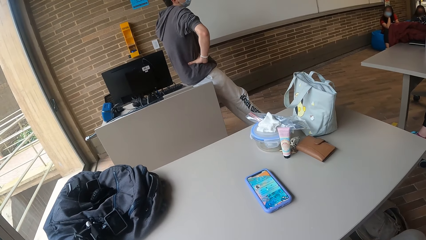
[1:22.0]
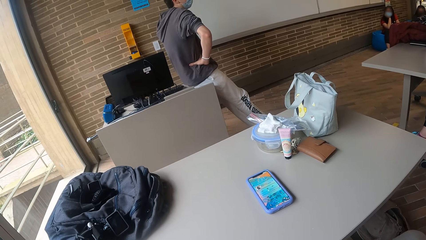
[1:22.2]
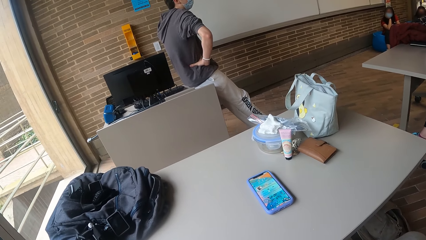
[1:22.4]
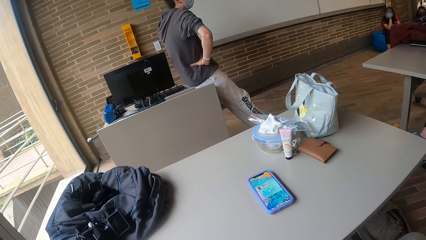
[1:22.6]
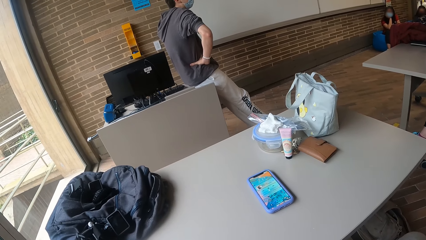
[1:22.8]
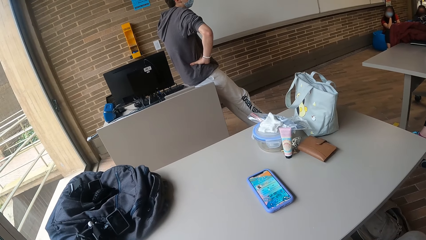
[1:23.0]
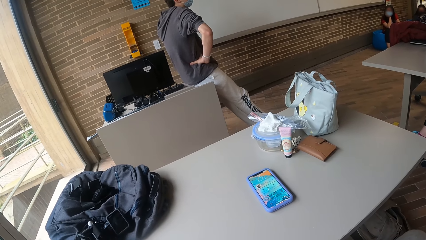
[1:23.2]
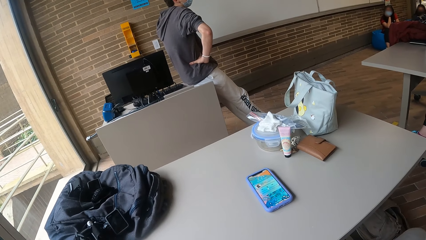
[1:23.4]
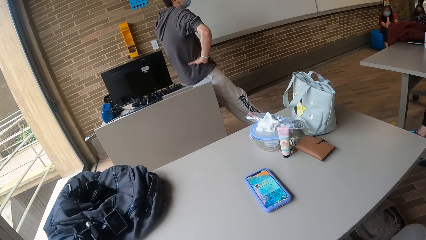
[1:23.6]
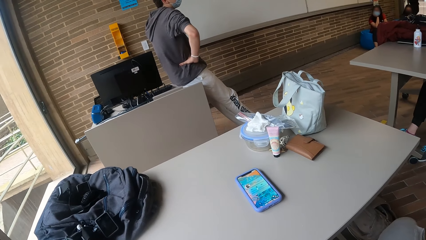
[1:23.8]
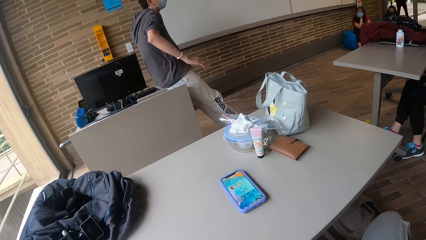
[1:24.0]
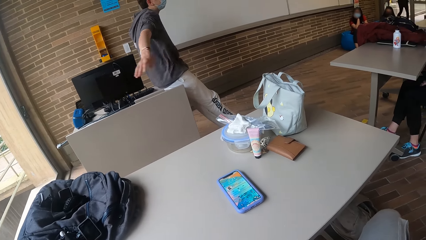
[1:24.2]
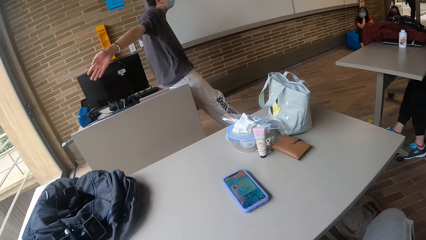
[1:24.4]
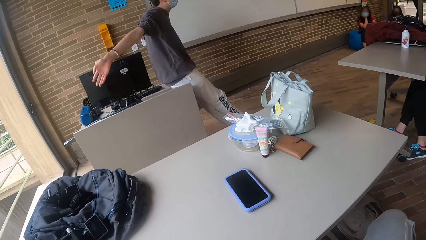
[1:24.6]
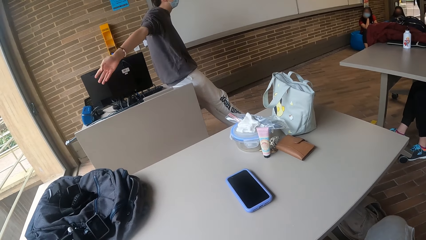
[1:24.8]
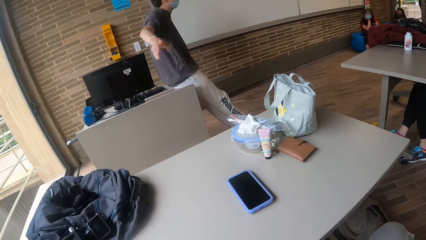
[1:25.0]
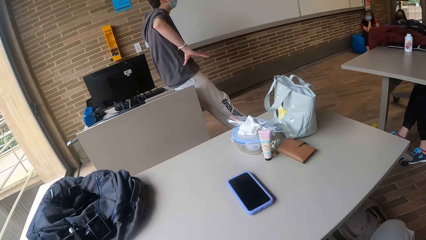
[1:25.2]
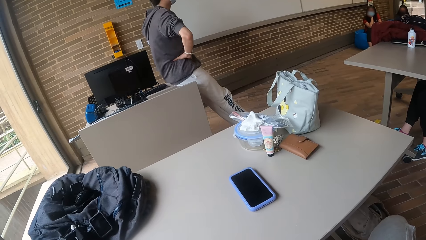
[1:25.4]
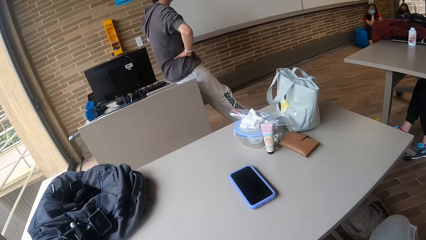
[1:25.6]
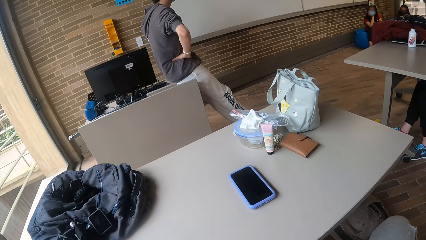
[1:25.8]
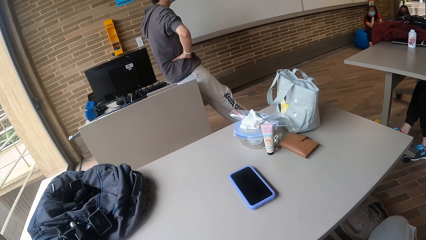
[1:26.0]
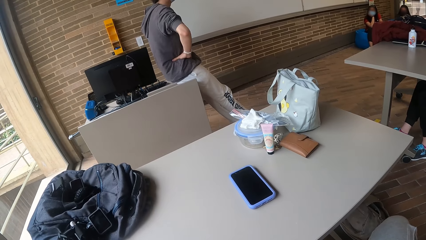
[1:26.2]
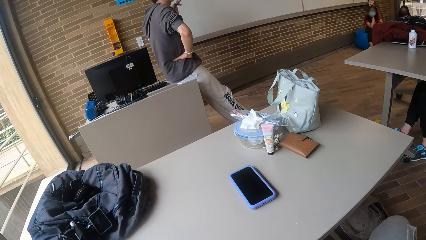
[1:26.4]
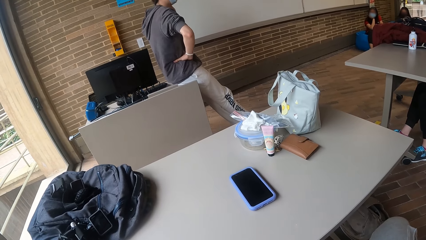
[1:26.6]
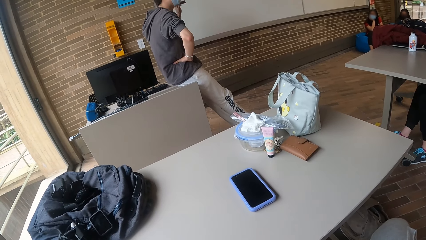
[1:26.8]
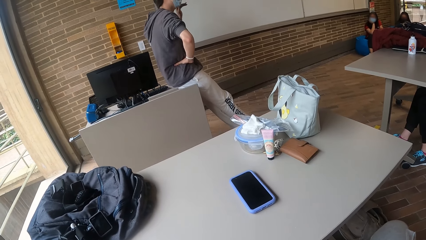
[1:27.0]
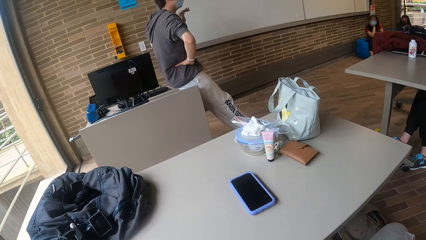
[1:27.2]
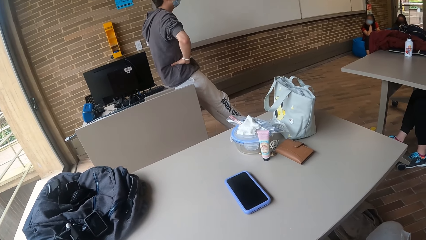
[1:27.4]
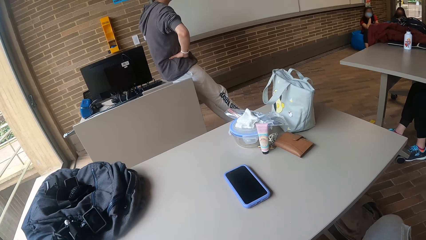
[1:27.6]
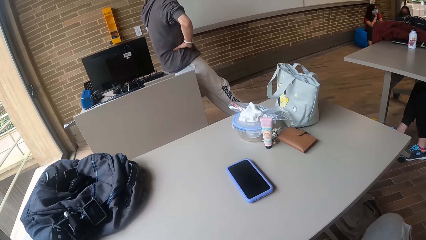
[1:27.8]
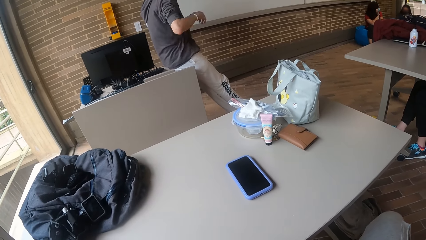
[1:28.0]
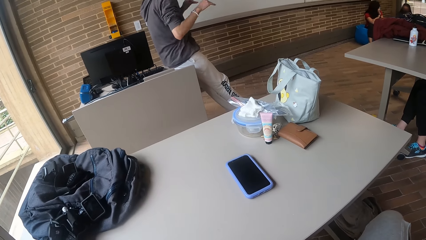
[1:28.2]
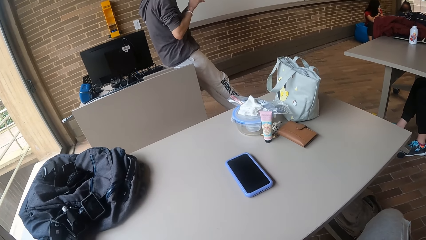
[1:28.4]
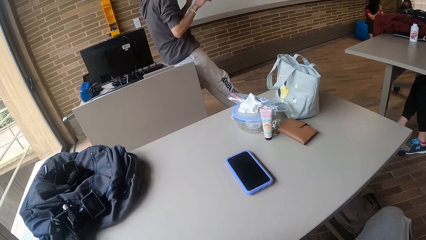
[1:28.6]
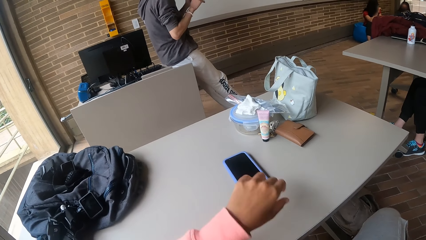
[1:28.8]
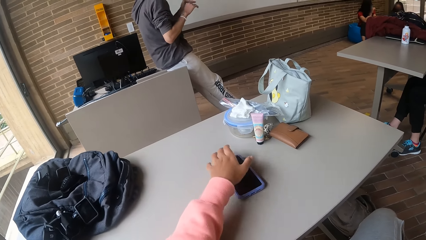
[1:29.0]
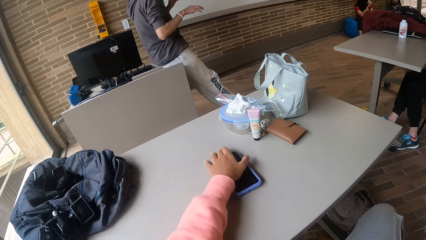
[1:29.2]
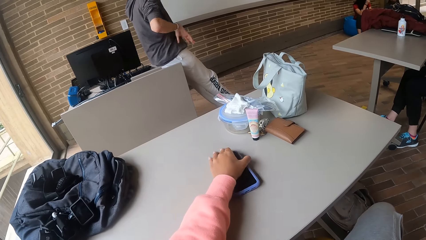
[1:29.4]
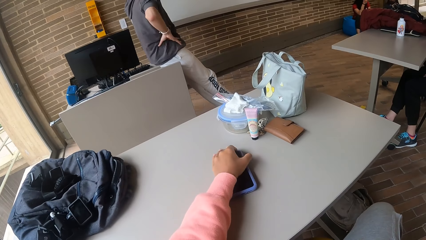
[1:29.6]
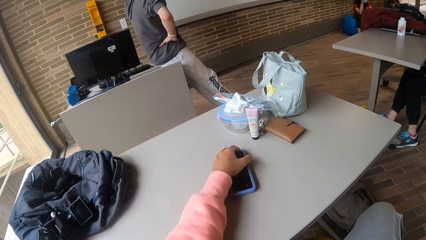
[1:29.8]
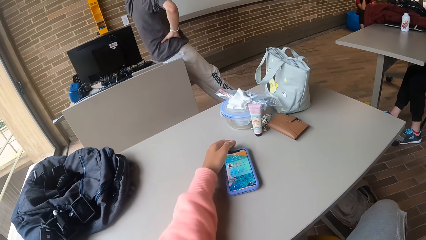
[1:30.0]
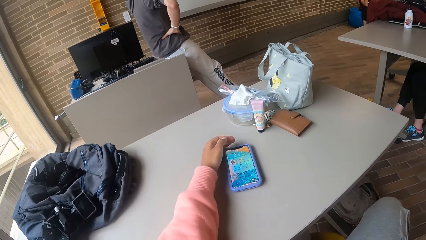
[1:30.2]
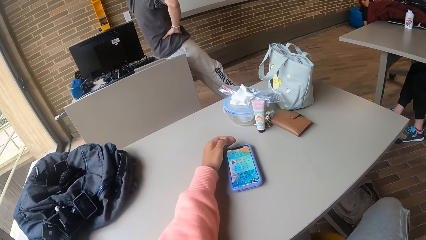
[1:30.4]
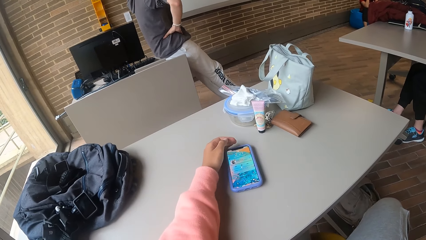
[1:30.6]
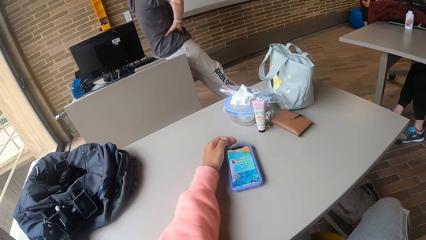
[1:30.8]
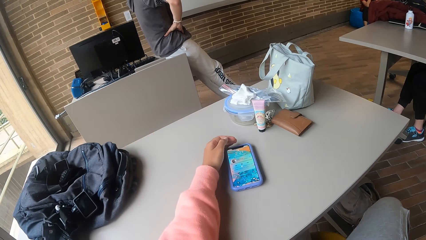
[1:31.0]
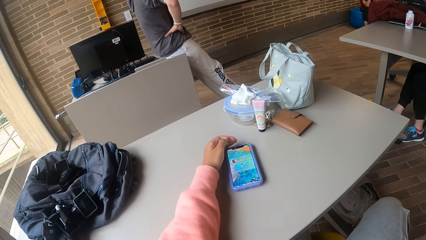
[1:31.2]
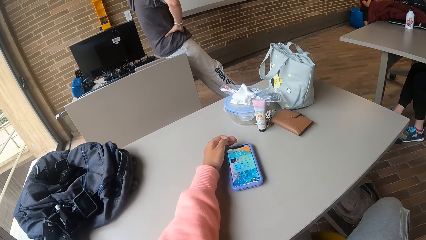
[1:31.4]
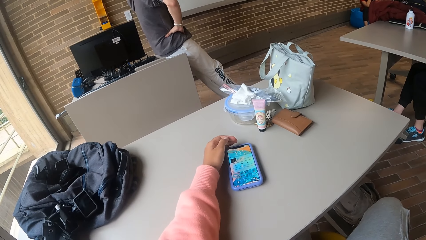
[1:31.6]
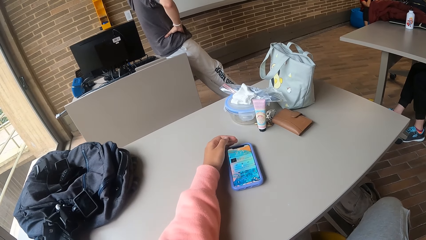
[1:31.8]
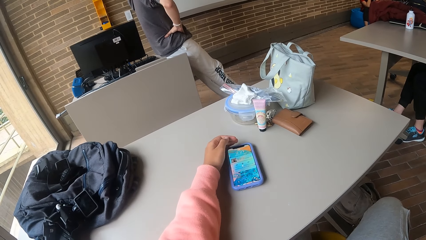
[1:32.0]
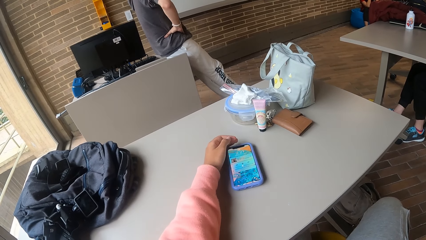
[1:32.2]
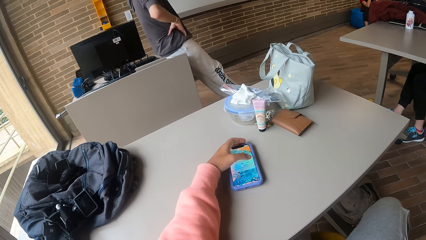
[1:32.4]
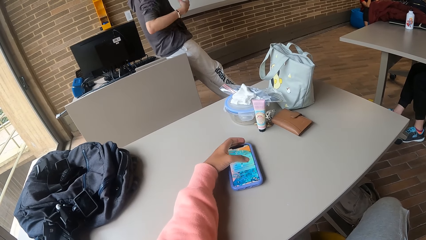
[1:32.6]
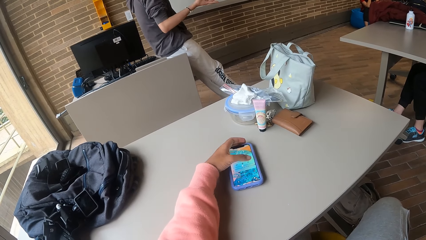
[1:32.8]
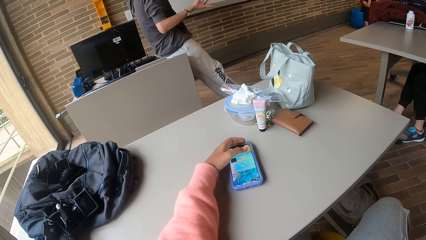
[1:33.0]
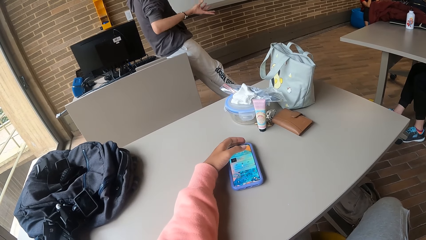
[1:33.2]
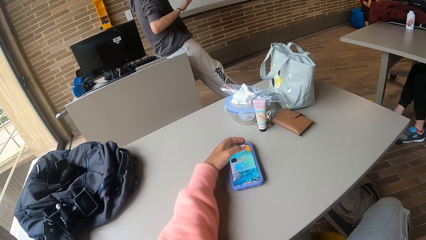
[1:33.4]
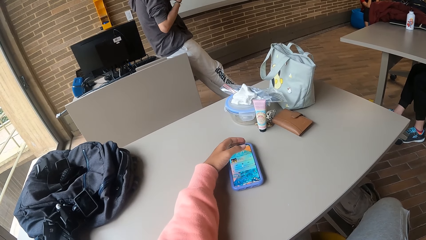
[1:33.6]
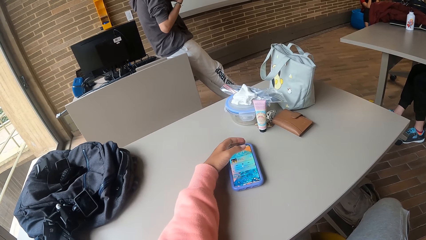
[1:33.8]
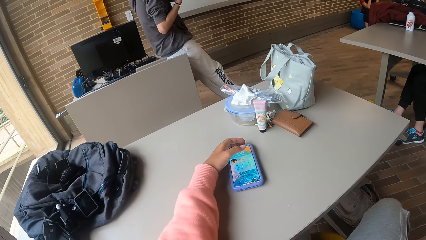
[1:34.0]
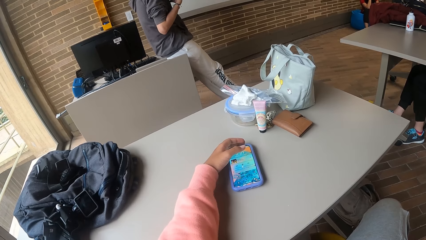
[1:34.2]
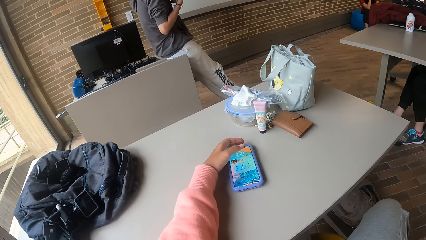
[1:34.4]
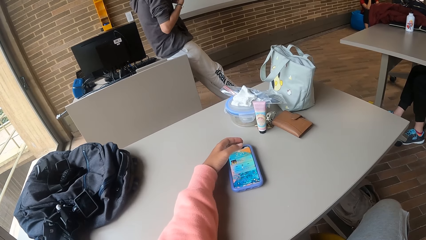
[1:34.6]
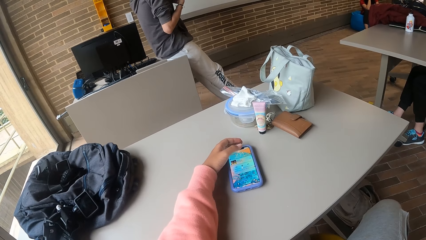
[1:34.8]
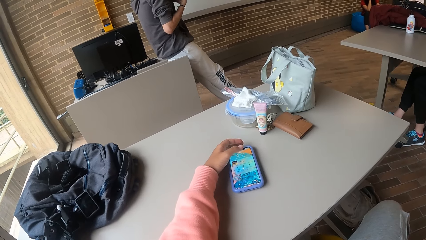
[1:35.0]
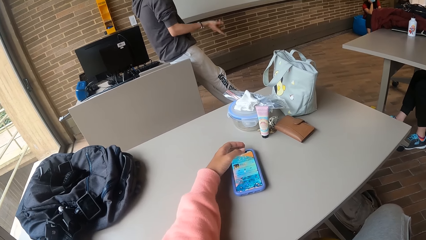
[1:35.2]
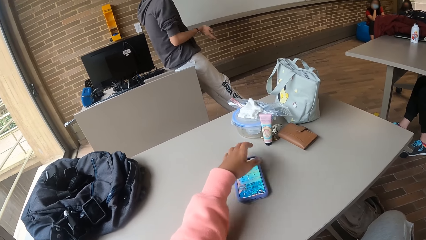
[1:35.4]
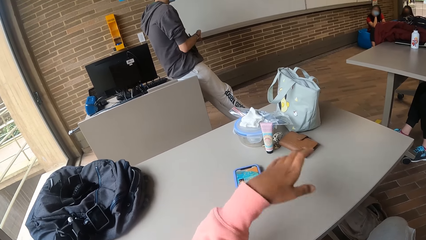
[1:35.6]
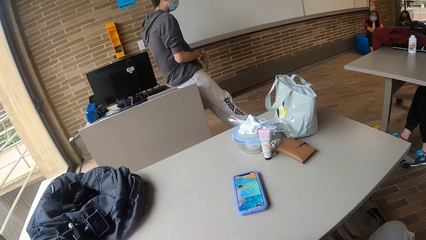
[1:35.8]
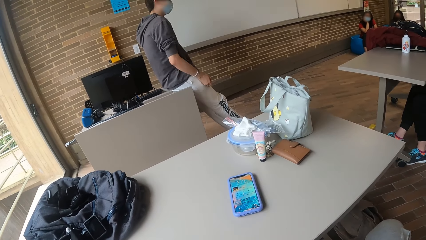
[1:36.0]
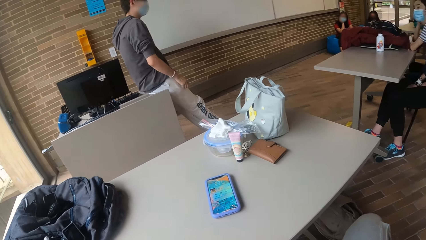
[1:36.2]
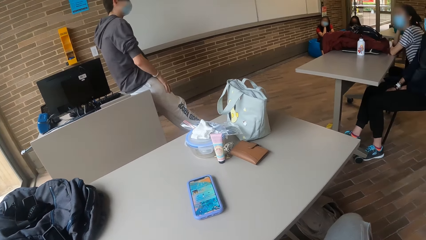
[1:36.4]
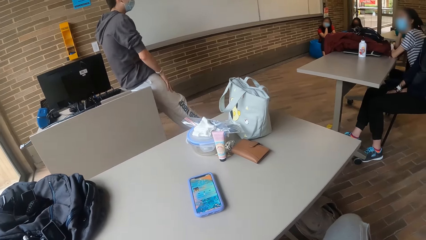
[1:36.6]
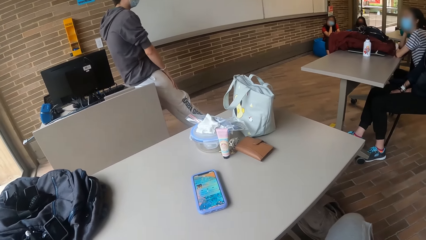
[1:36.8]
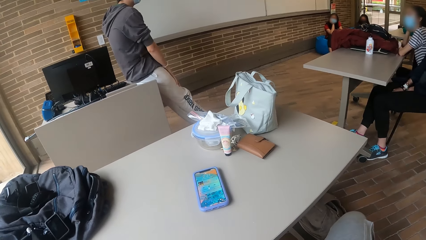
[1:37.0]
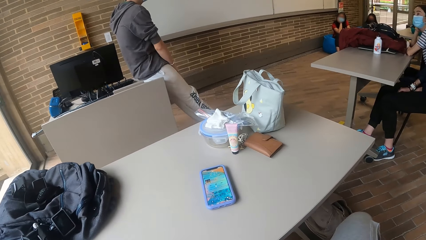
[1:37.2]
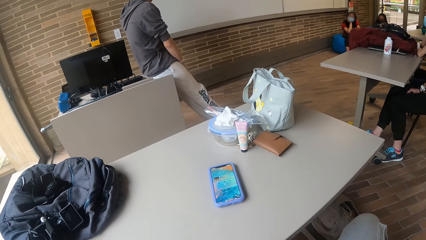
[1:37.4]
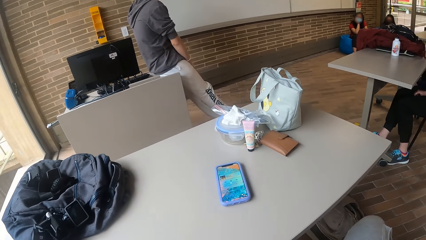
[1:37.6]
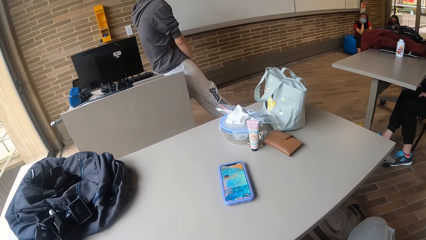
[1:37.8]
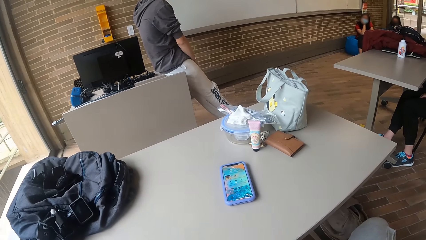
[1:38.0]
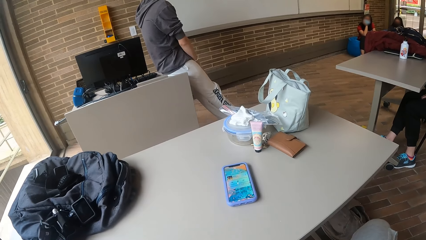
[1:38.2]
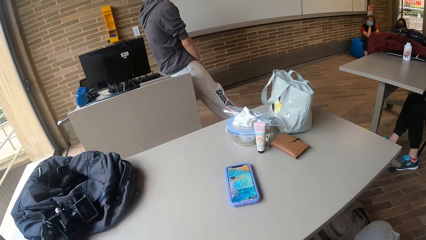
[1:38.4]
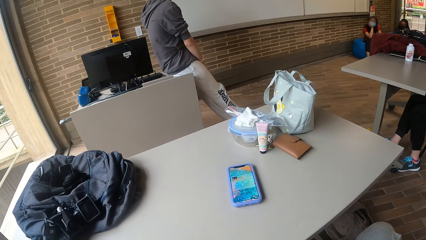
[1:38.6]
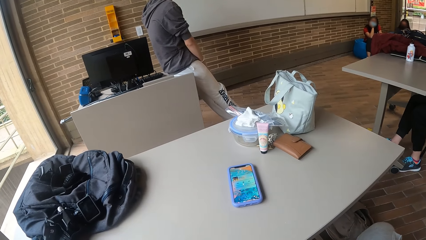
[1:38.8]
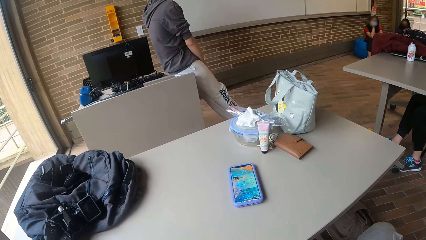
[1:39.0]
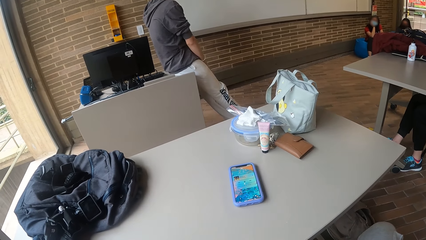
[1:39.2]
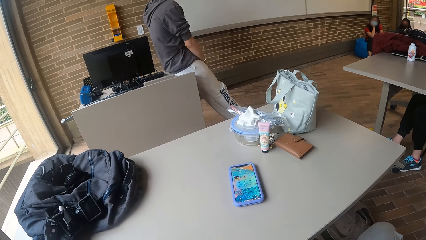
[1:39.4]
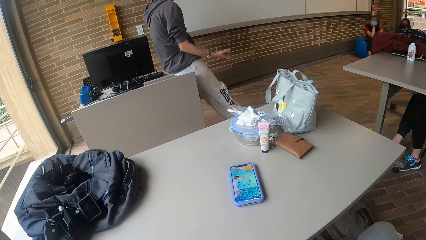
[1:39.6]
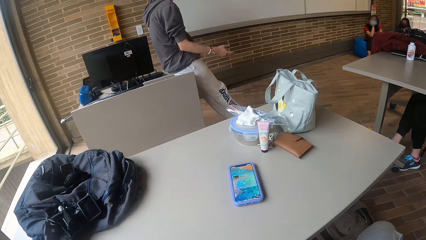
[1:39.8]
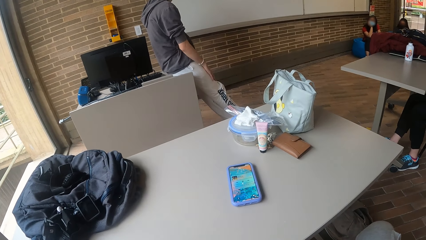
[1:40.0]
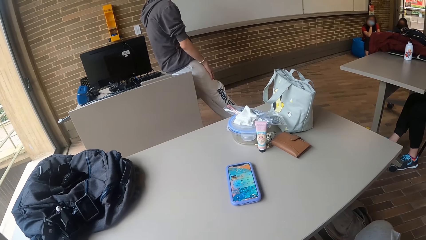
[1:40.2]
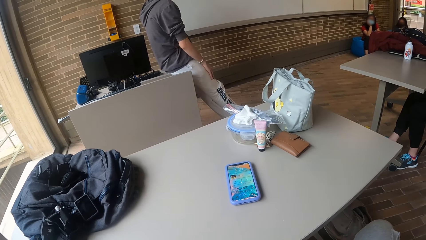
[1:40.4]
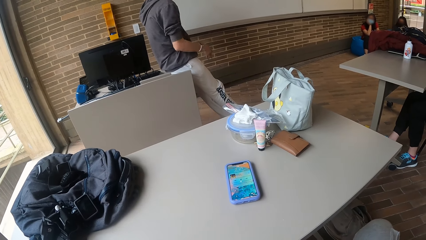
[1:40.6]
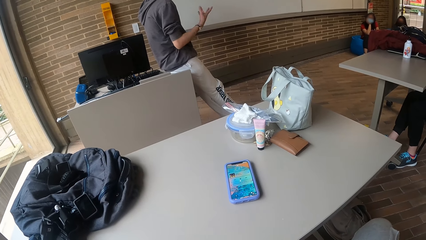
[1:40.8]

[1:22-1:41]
The camera wearer points on the window. He adjusts the phone on the table with his left hand. He operates the phone with the left hand. He presses the phone on the table with his left hand.
